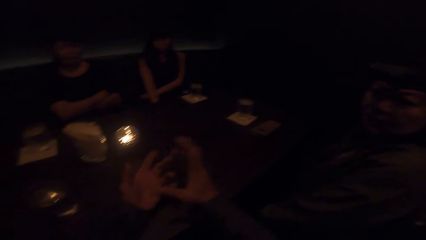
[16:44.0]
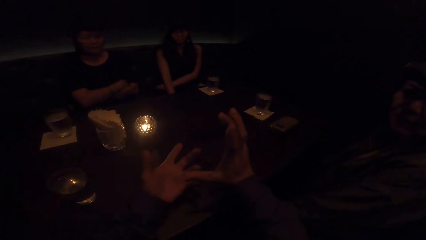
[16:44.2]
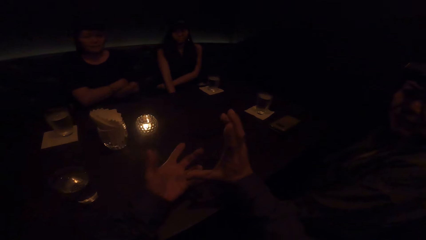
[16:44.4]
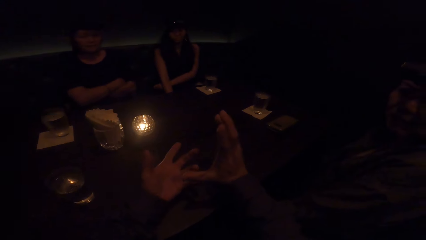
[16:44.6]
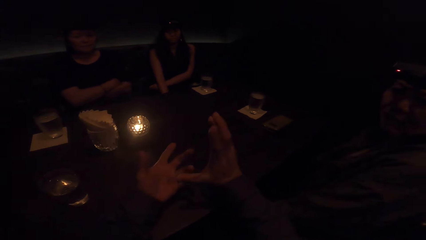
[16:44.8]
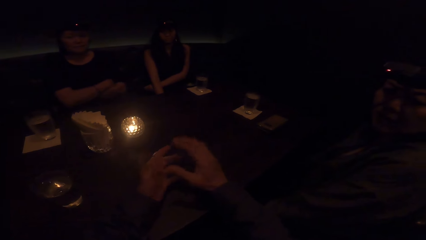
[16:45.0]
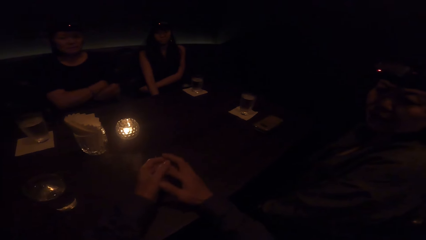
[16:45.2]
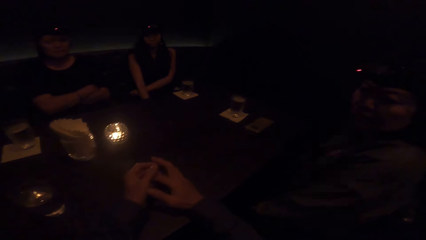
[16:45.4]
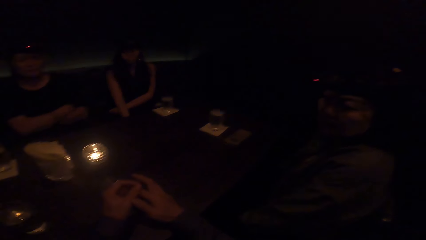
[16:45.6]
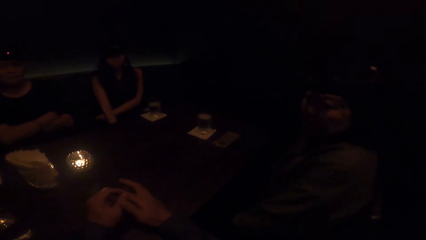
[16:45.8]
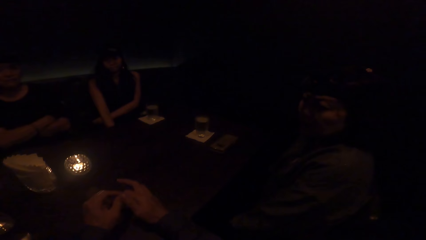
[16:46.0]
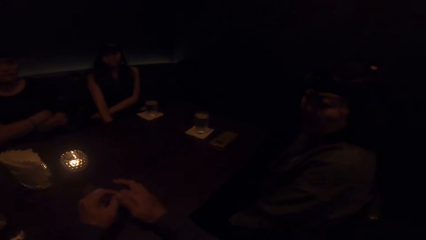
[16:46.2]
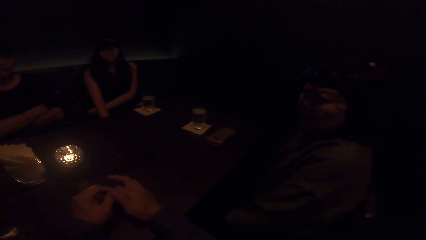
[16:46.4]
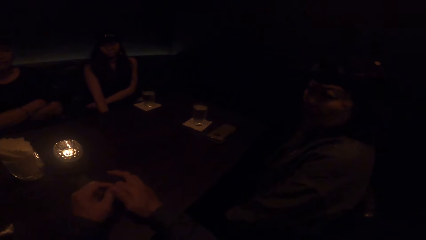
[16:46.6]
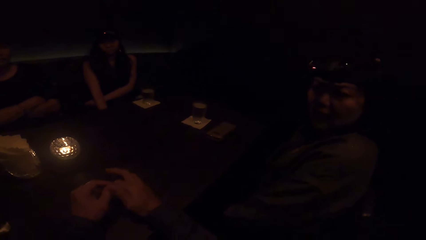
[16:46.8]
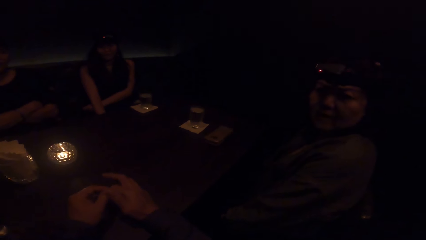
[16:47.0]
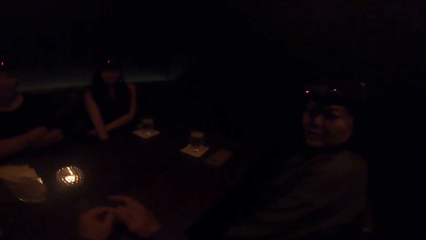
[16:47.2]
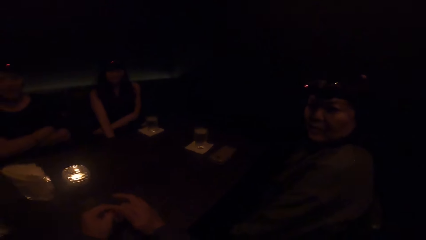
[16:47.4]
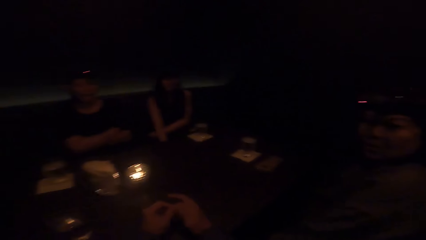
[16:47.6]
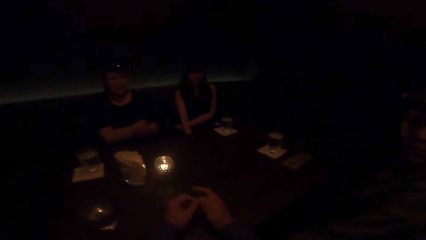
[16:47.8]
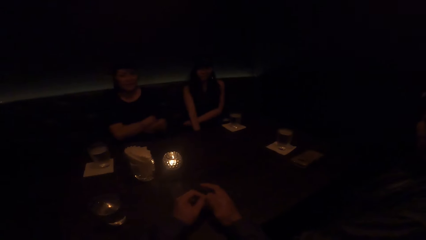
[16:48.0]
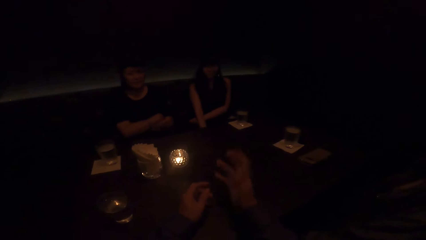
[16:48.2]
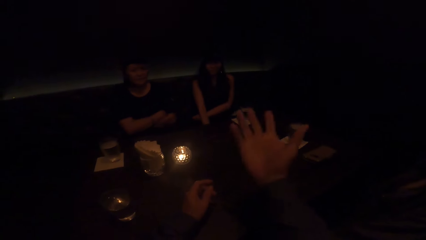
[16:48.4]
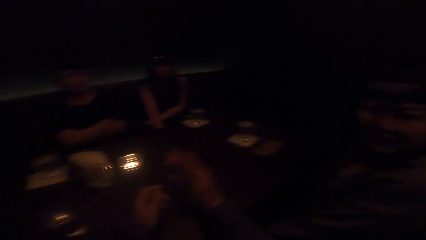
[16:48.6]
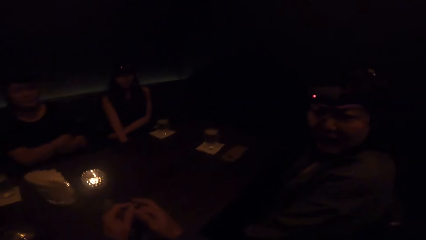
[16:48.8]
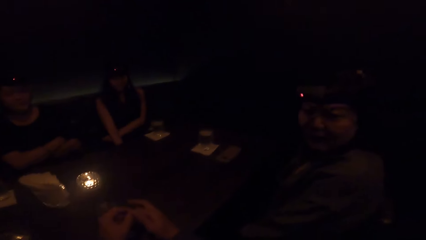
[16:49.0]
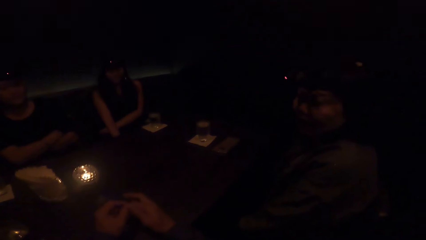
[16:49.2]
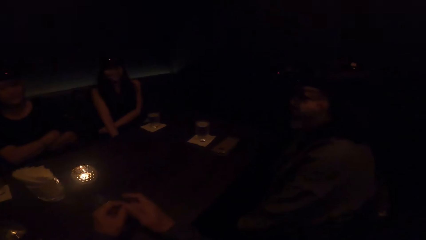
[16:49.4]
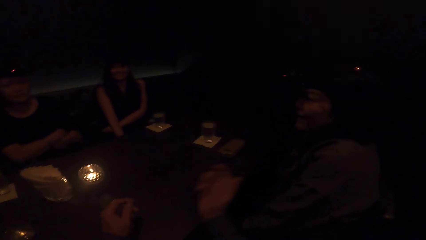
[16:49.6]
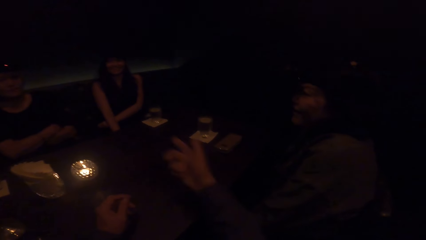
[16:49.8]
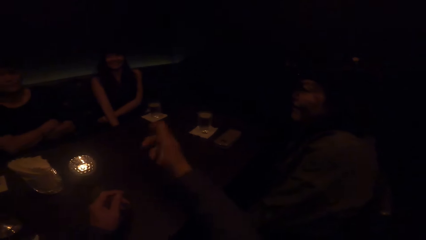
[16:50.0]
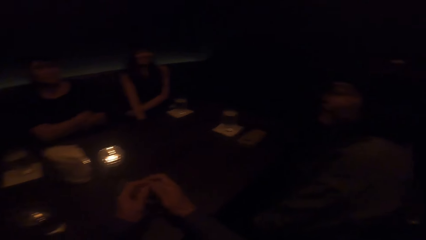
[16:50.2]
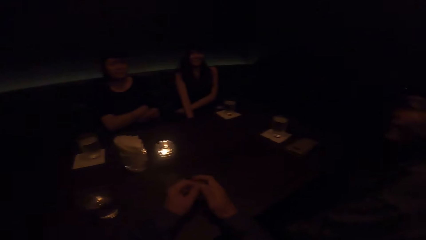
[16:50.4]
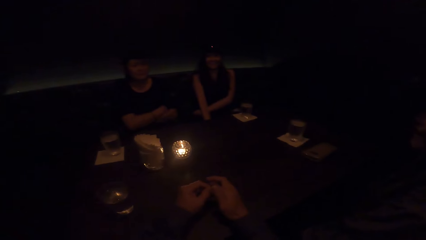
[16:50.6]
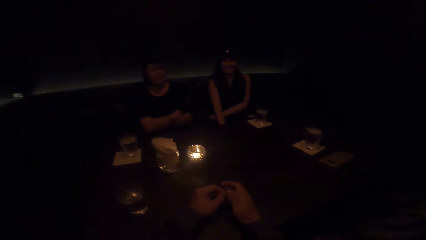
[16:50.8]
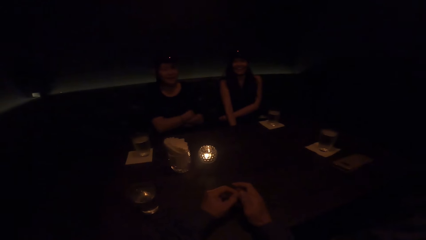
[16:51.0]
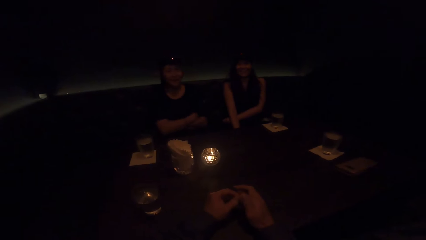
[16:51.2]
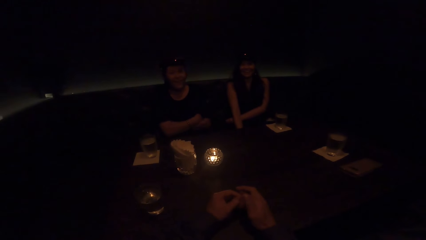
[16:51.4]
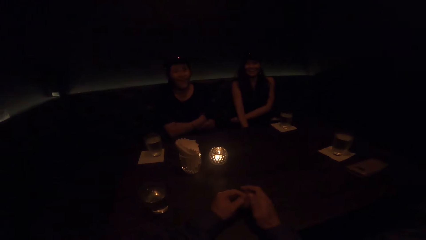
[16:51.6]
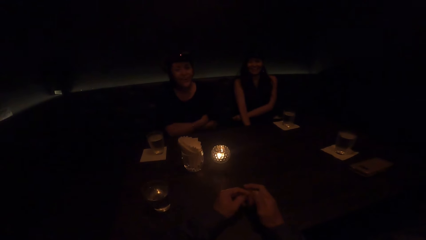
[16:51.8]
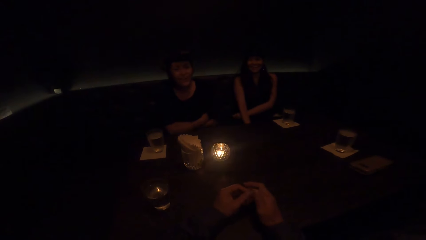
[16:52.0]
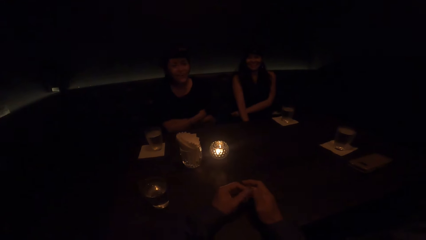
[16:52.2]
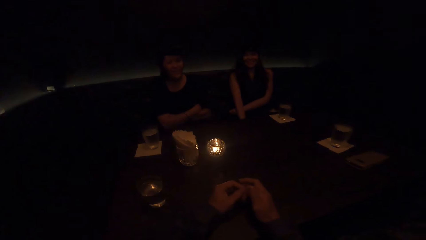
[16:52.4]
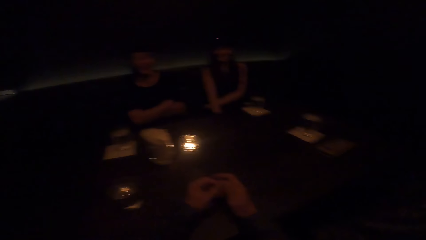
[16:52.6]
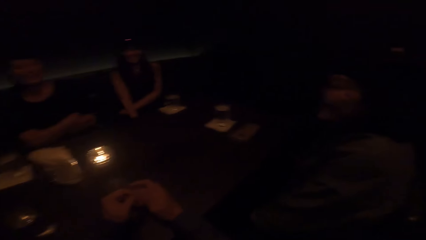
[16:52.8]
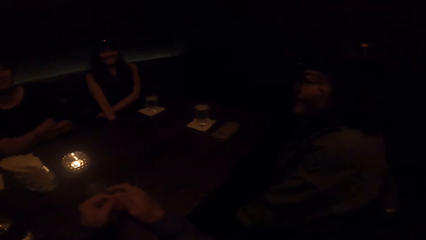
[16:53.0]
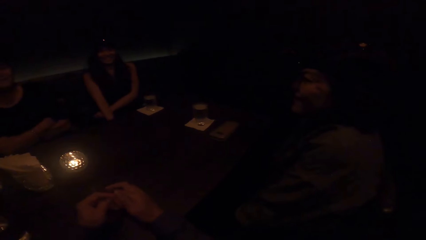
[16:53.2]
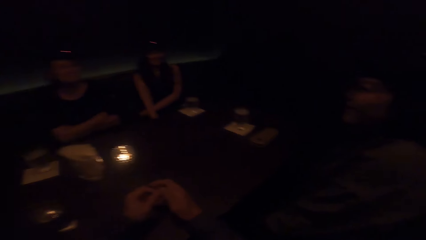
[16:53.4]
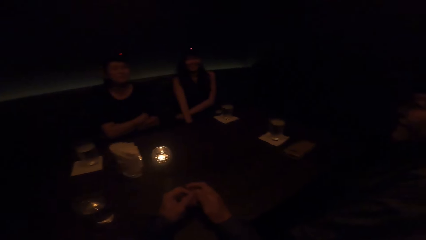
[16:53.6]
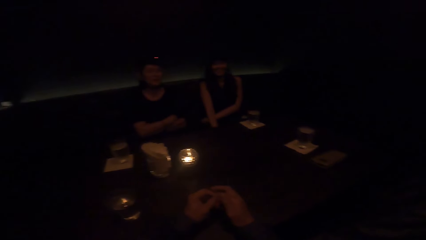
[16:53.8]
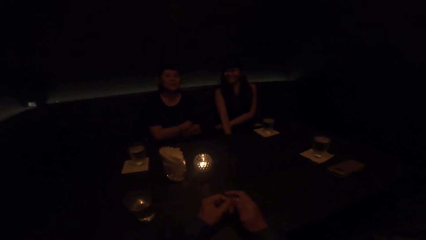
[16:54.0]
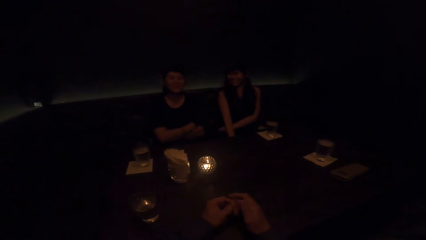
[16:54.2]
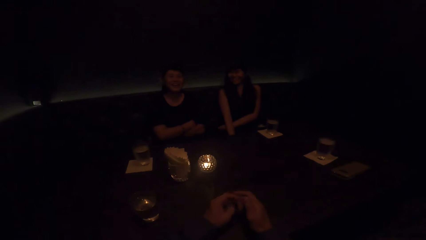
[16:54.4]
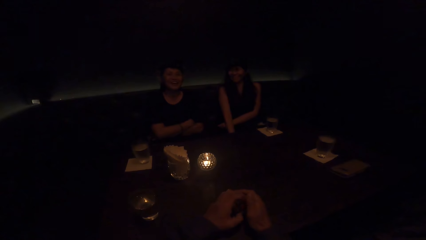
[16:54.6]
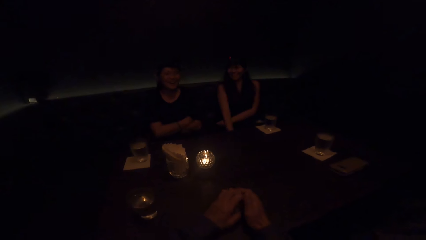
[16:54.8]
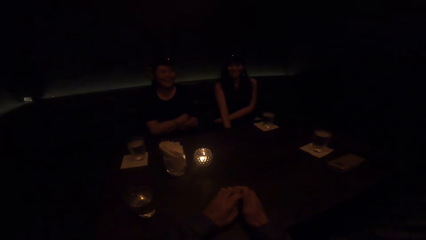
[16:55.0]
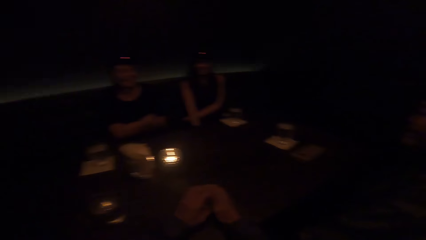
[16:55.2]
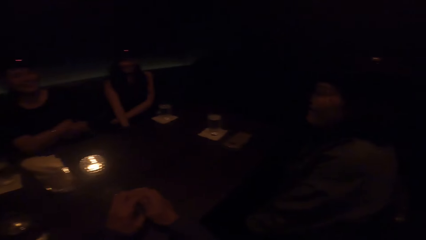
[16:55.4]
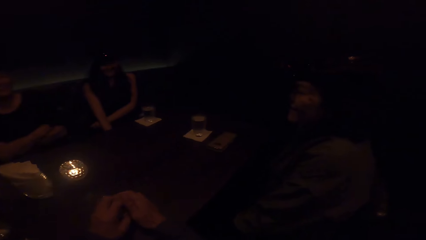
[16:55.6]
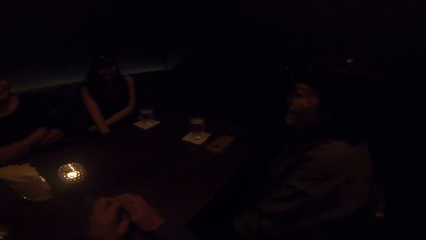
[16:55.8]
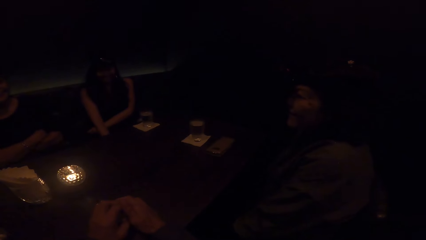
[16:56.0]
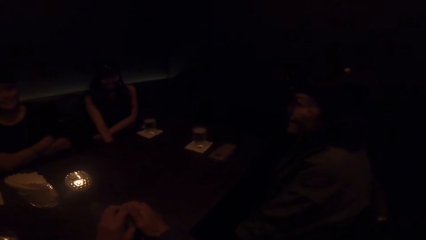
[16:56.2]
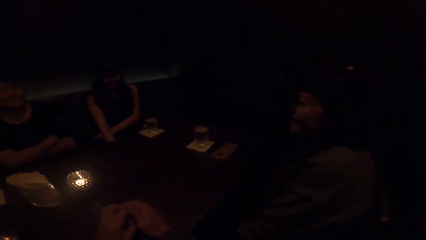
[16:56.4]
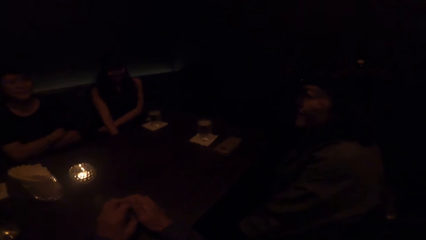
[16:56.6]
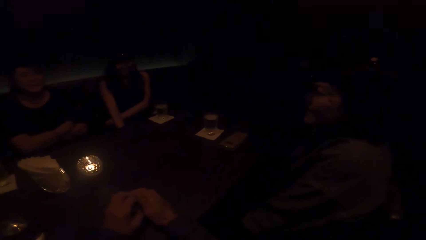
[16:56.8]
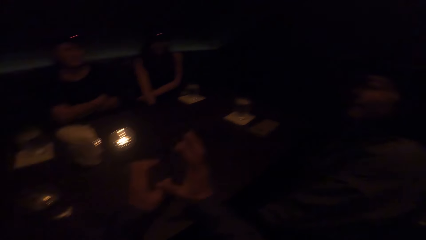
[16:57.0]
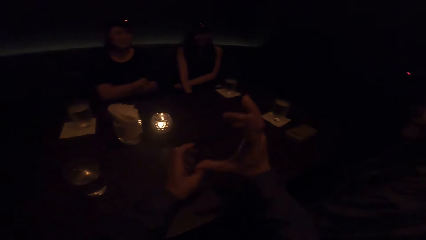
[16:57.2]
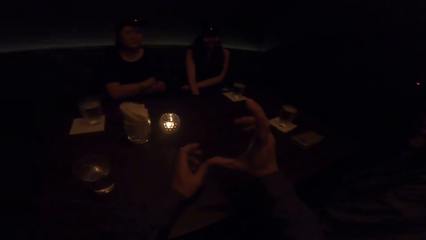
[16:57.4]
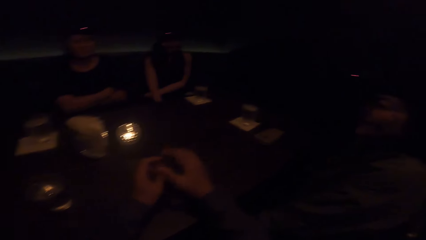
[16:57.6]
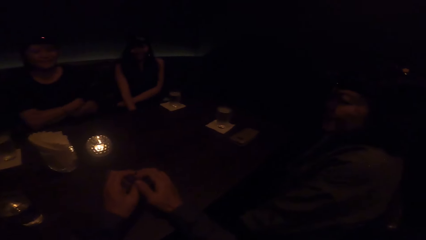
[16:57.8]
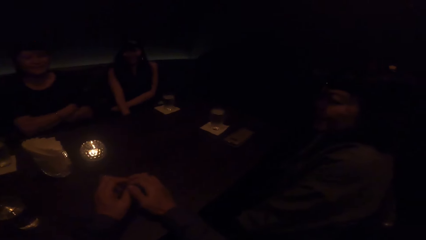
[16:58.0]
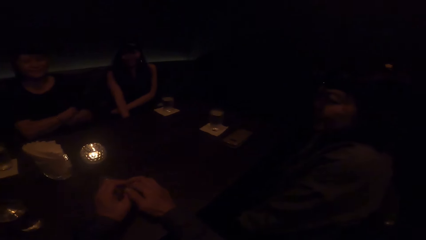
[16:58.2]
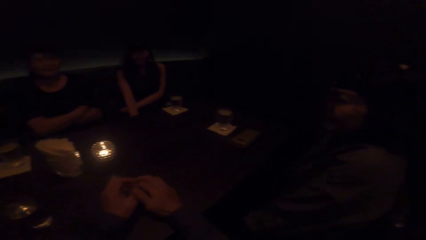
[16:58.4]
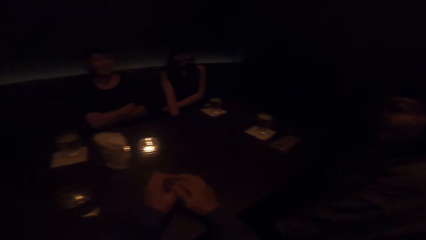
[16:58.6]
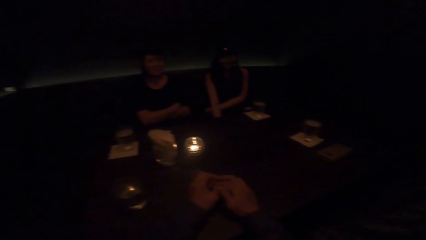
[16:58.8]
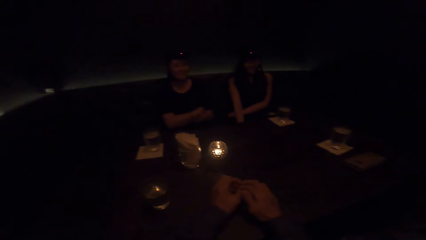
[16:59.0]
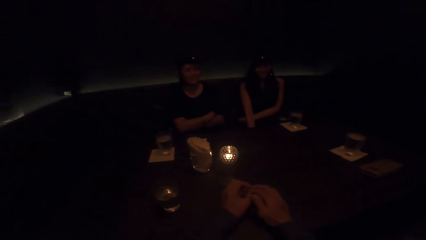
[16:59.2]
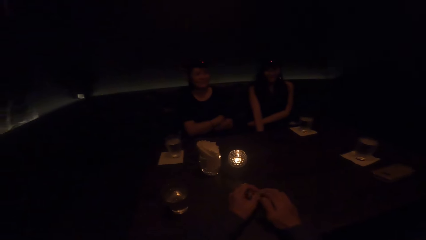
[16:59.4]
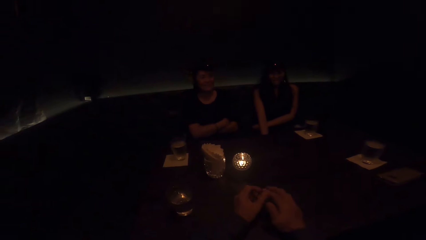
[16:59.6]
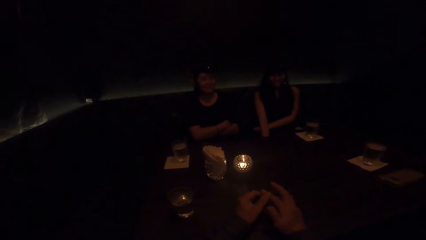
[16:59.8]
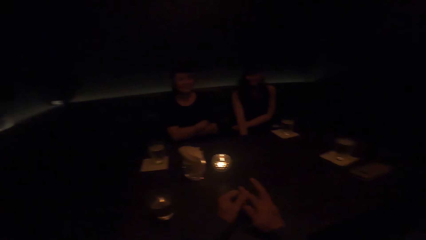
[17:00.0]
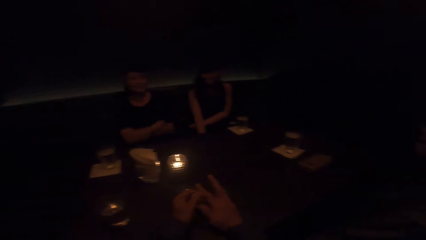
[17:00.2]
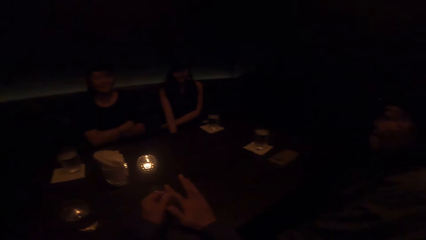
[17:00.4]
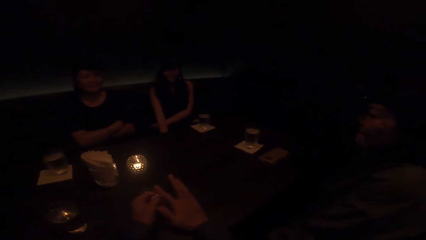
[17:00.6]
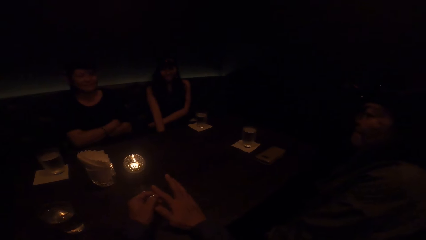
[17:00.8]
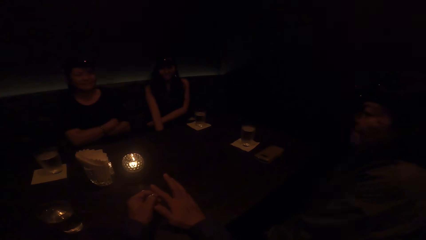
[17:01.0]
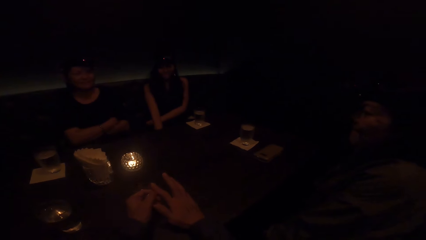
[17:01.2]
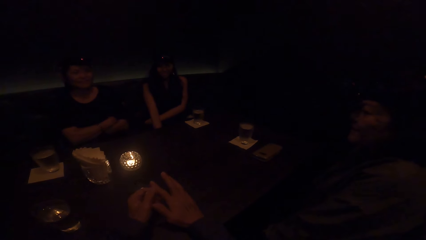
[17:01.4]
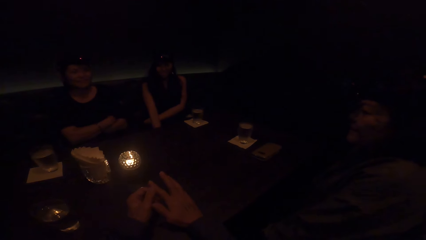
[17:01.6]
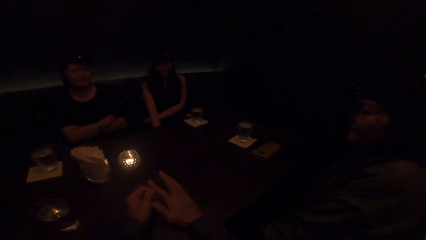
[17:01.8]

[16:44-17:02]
The camera wearer sways hands and raises the right hand up. They rub fingers and hold both hands together. They raise the right hand up, sway hands, rub fingers, sway a hand, rub hands, and hold both hands together. A man laughs. A lady laughs. Another lady laughs. The camera wearer sways a hand. They rub fingers.
